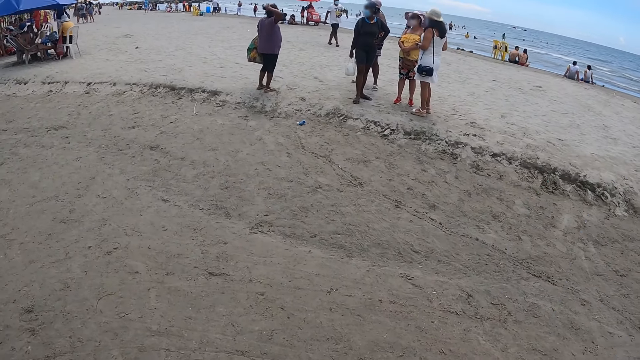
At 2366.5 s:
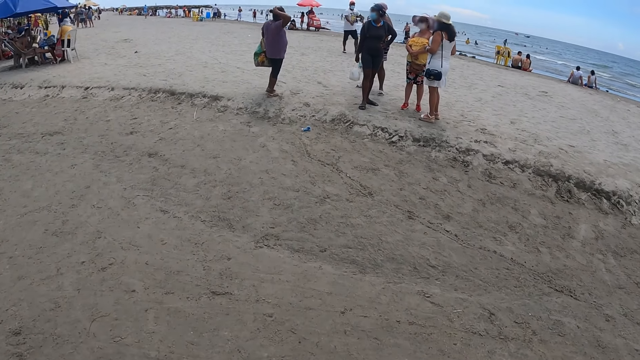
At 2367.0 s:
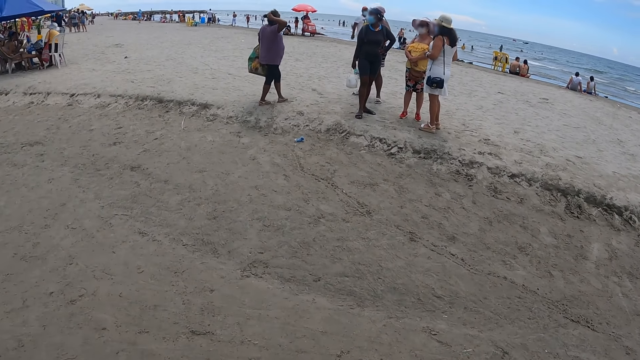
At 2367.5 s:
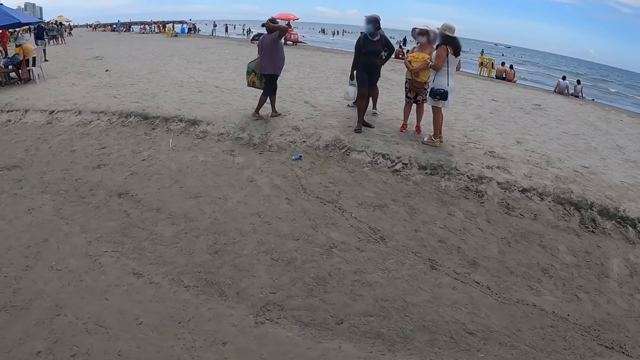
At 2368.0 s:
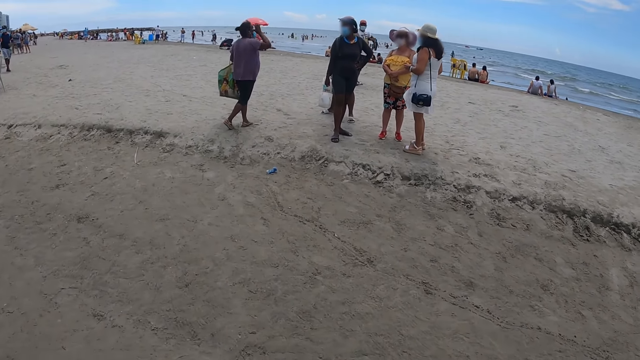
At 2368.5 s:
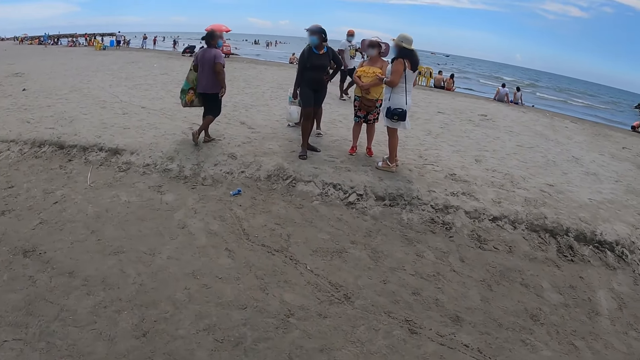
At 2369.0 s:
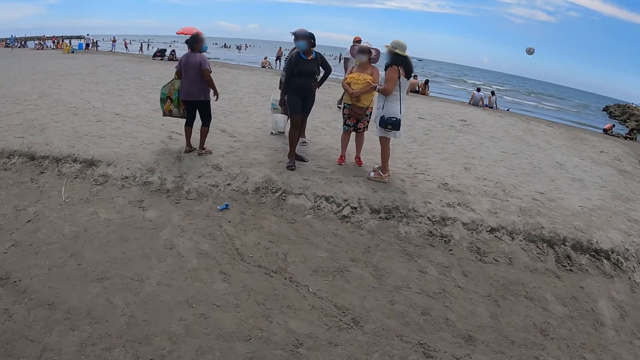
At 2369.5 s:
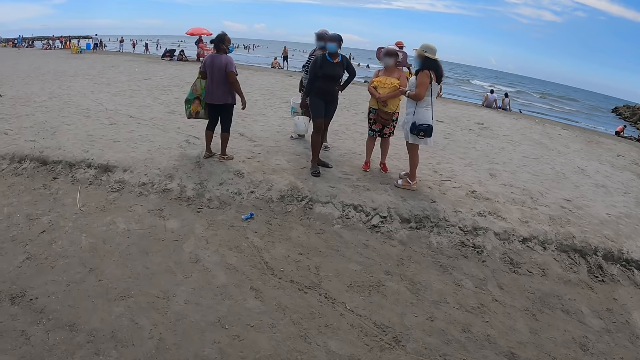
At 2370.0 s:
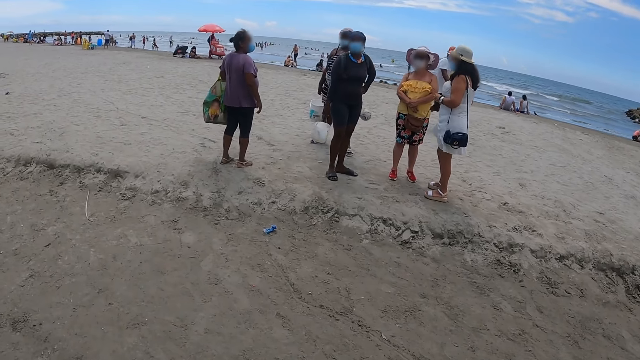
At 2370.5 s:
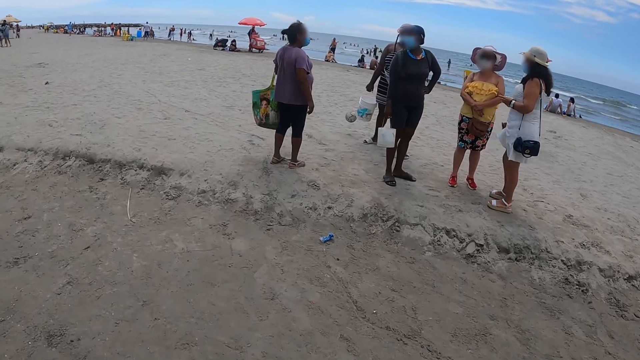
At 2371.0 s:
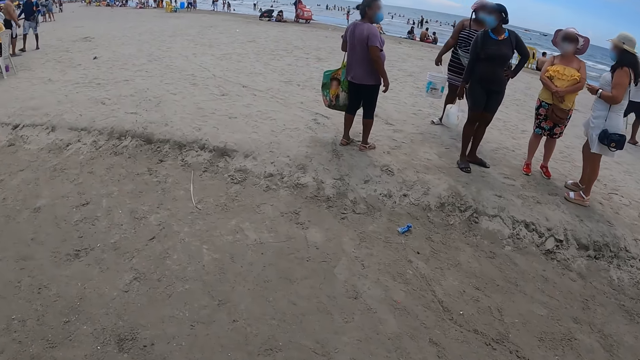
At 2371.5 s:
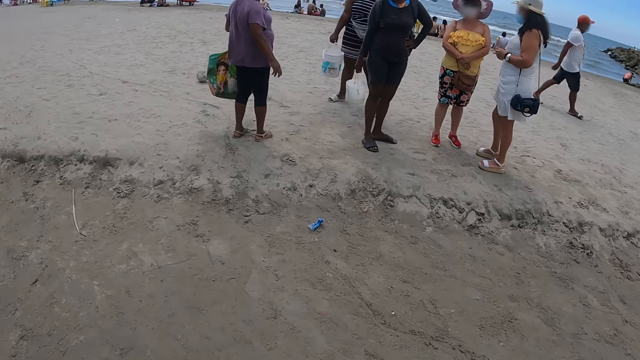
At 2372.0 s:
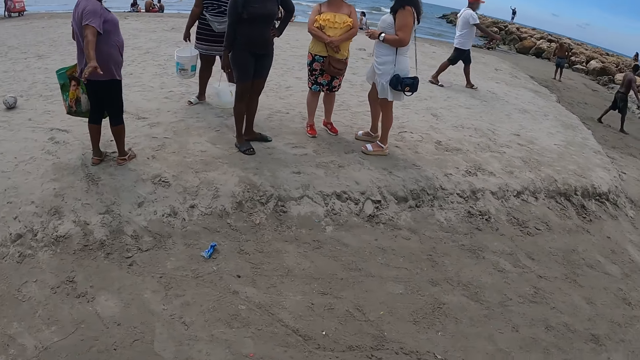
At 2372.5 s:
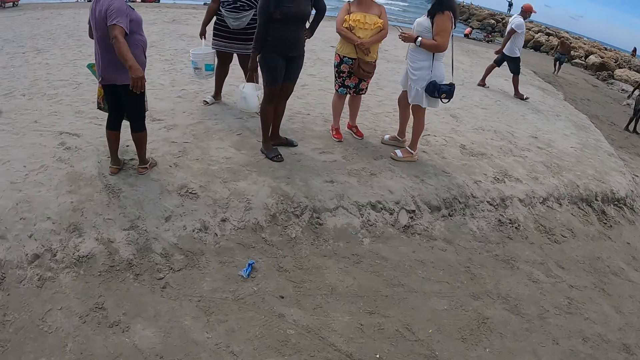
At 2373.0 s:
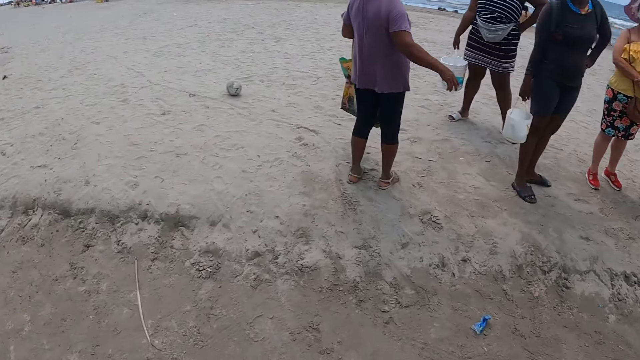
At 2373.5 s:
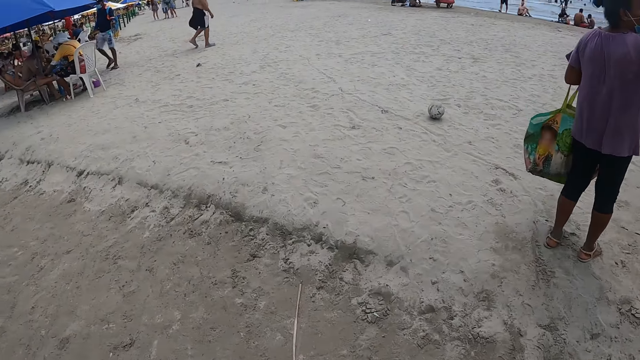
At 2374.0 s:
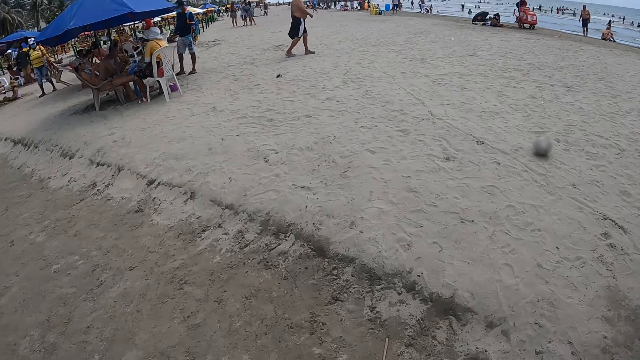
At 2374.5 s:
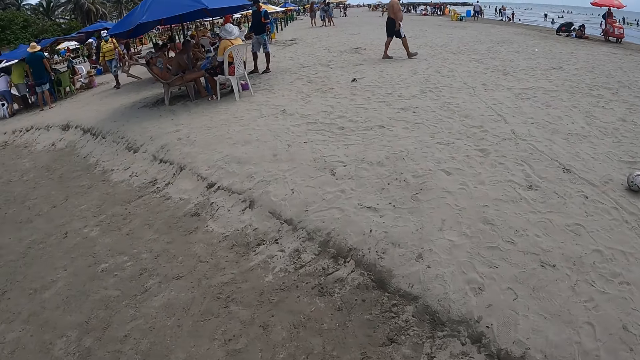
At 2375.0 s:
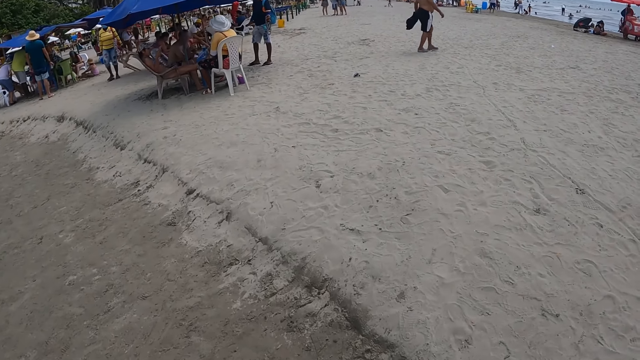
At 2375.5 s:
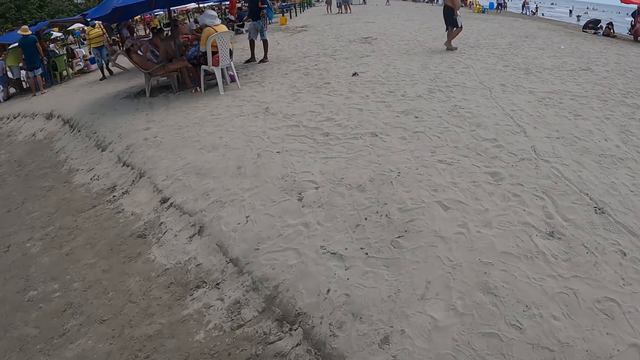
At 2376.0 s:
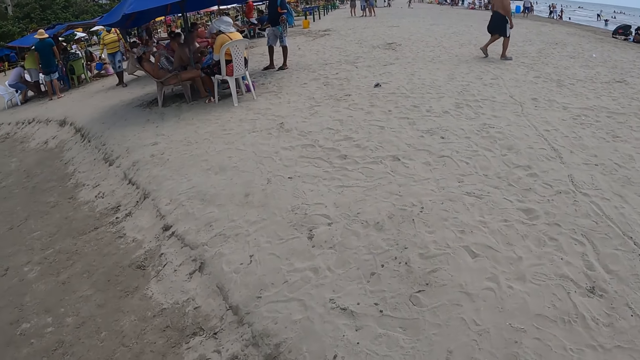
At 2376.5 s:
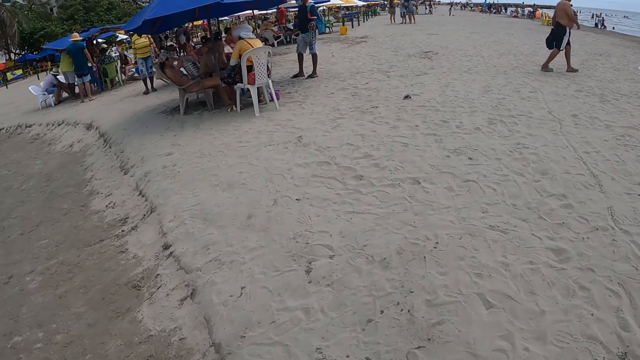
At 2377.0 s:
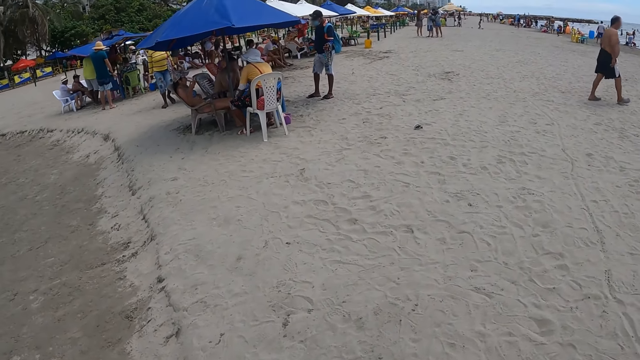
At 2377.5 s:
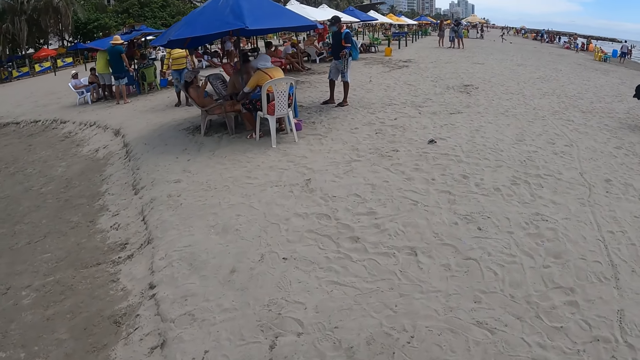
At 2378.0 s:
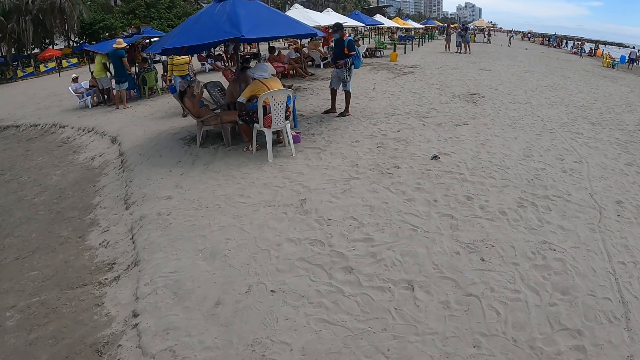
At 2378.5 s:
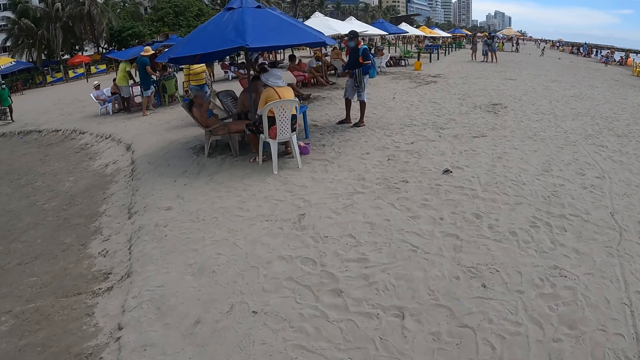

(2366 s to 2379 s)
The camera wearer looks at the people. They turn around. They walk in the beach.

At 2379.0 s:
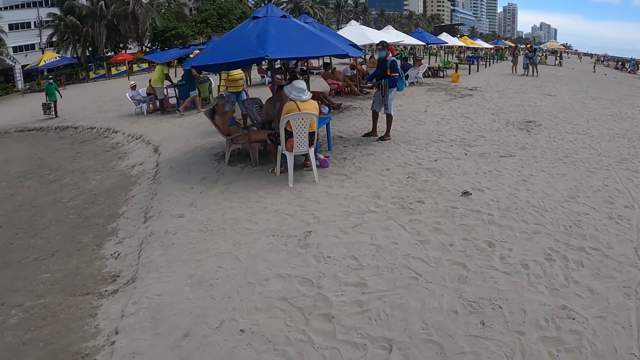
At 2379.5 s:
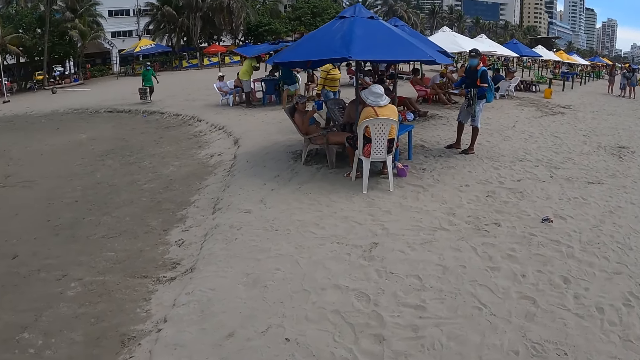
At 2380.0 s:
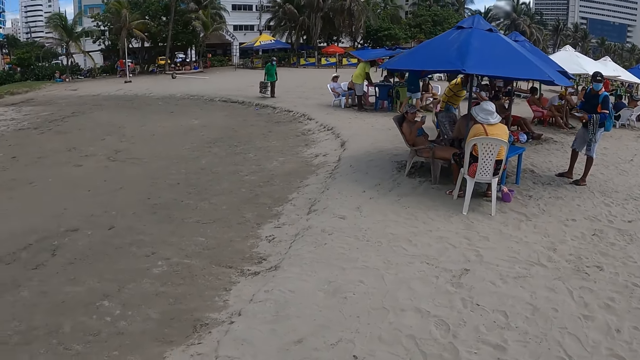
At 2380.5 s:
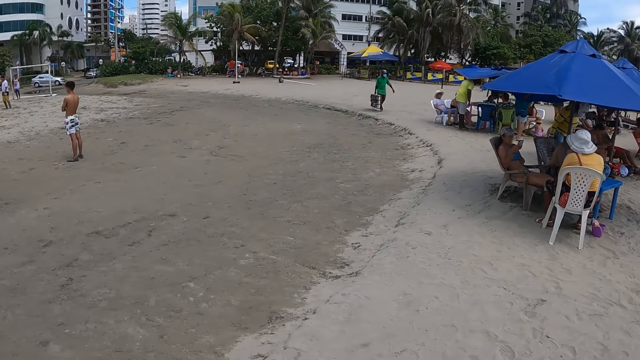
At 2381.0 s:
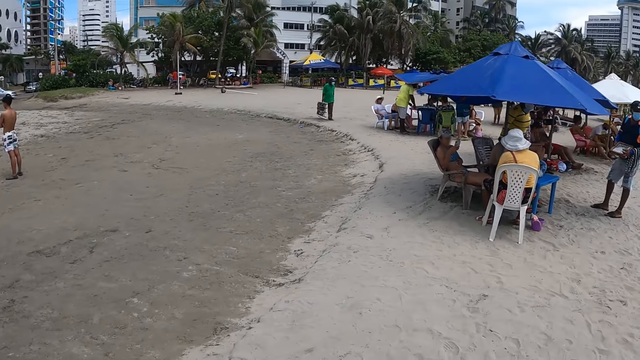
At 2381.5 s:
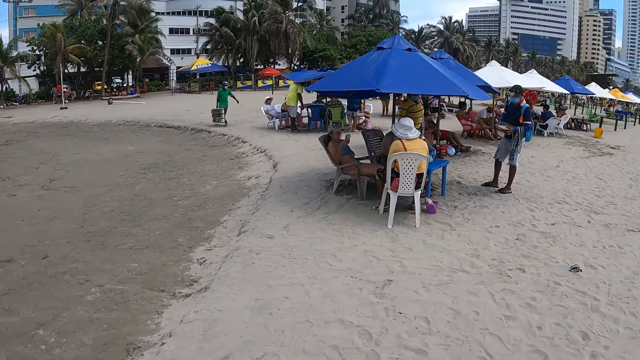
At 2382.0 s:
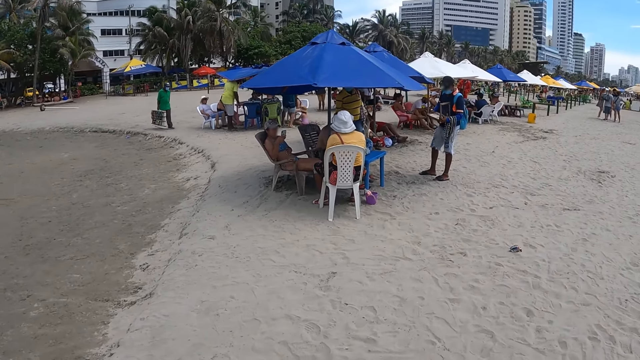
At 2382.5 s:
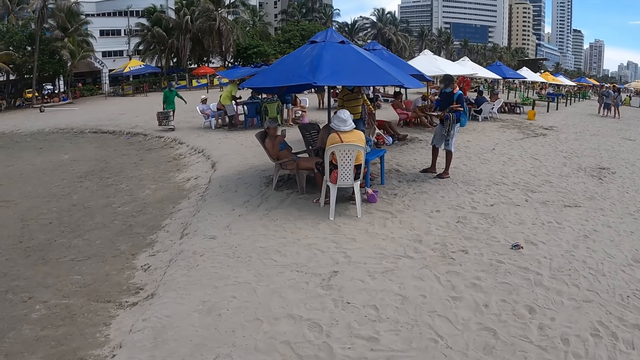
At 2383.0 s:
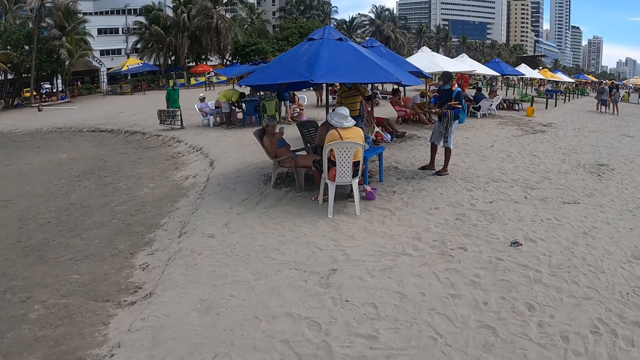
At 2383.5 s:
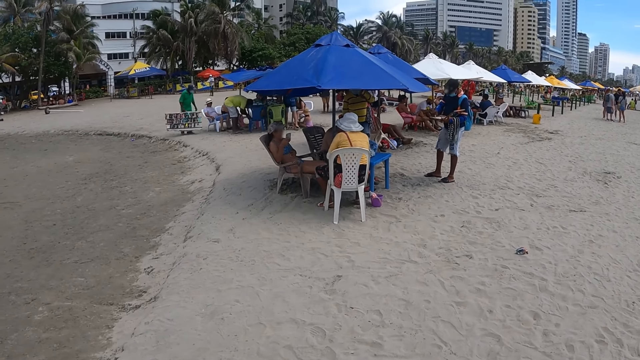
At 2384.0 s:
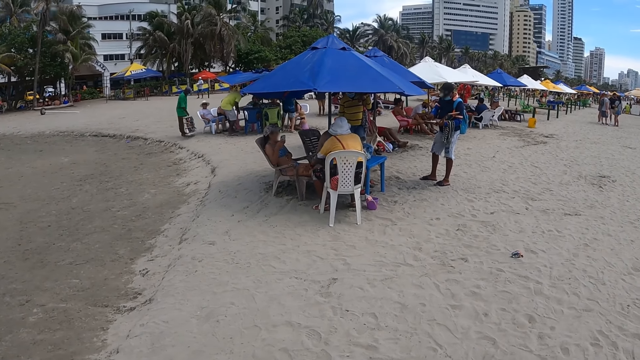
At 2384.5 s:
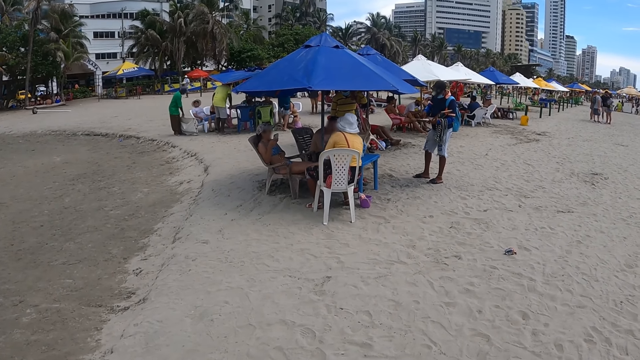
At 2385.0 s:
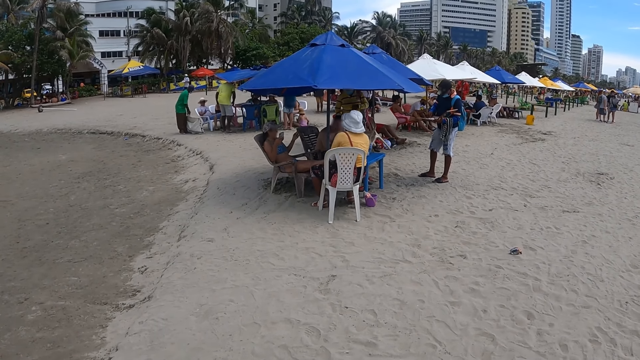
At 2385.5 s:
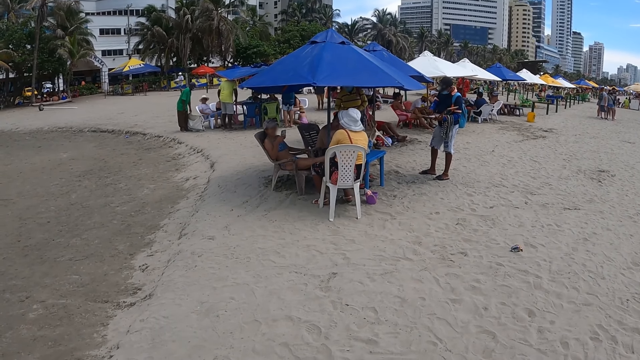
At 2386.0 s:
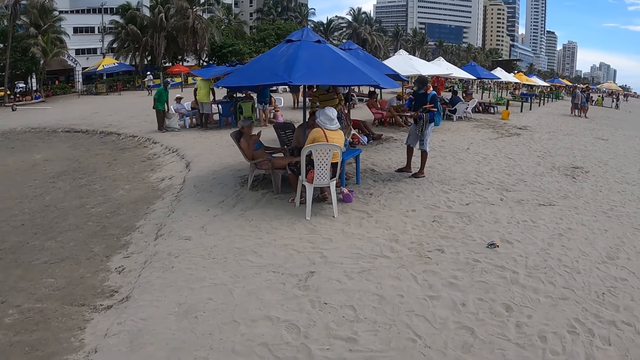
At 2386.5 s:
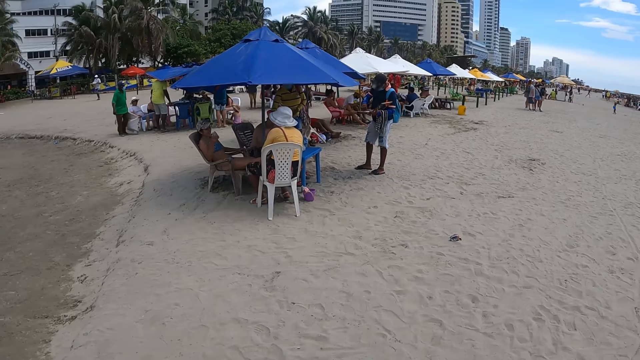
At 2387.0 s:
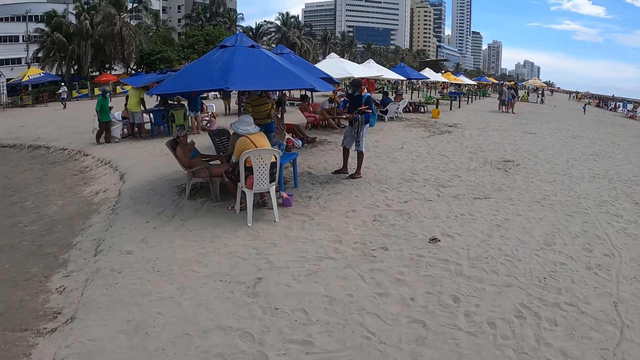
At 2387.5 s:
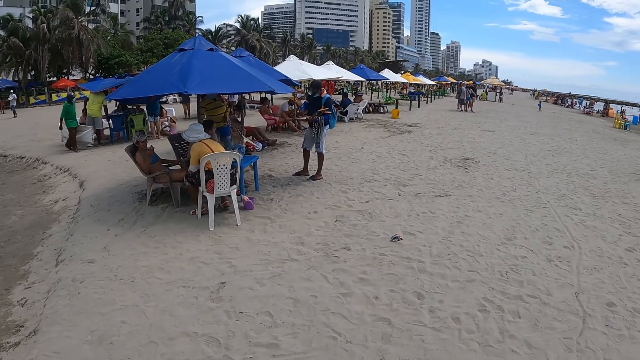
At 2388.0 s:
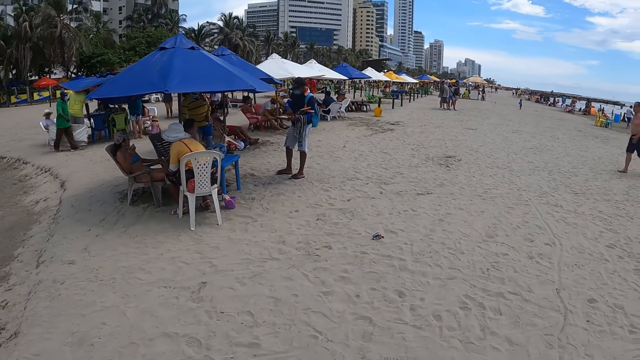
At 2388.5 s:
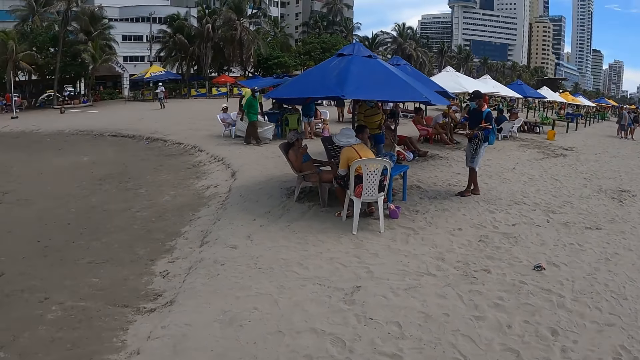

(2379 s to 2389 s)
The camera wearer looks at the road. They turn around. They look at the people.
